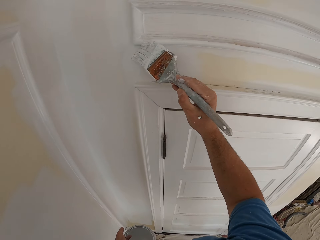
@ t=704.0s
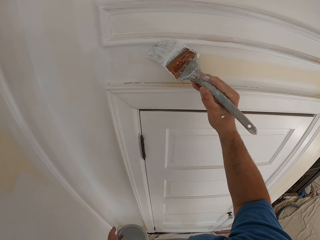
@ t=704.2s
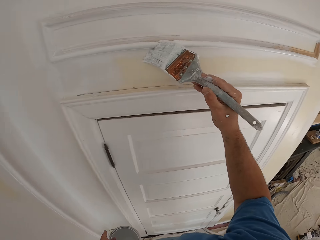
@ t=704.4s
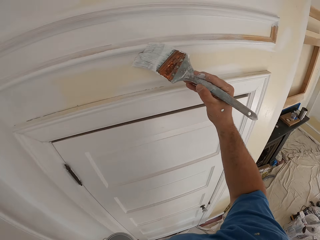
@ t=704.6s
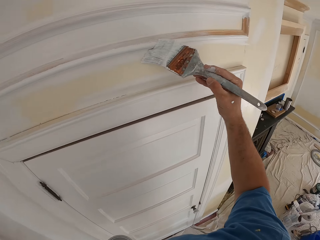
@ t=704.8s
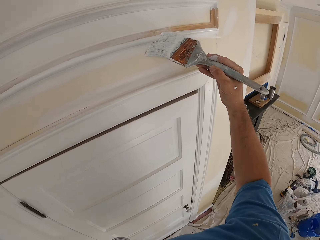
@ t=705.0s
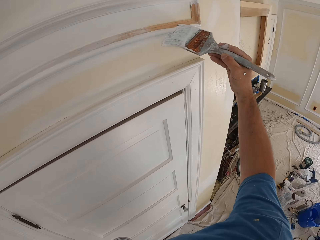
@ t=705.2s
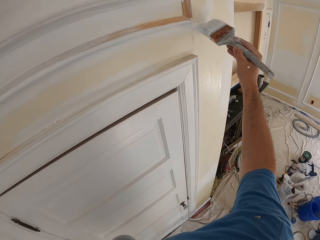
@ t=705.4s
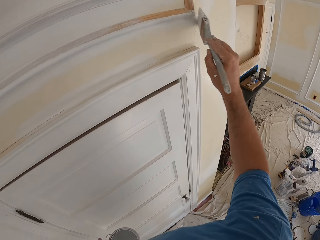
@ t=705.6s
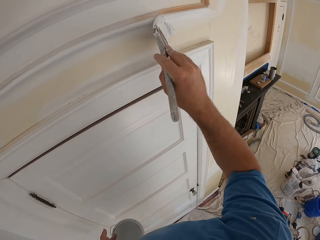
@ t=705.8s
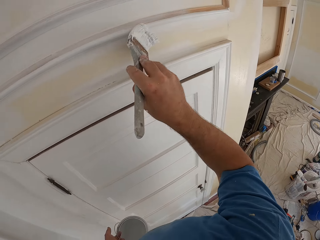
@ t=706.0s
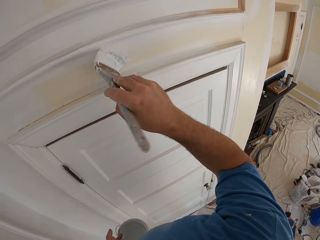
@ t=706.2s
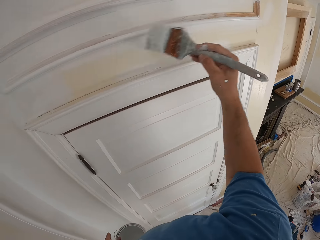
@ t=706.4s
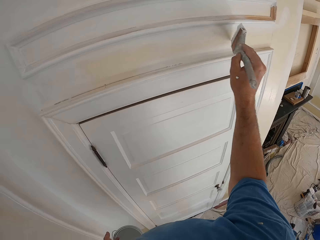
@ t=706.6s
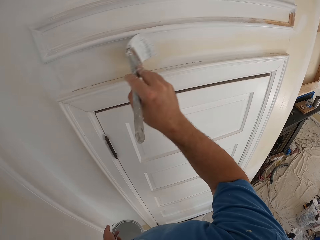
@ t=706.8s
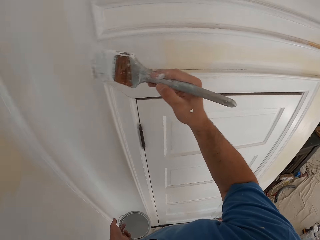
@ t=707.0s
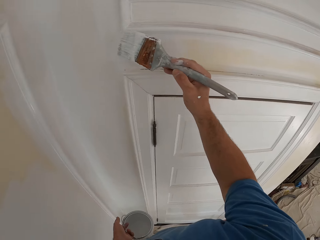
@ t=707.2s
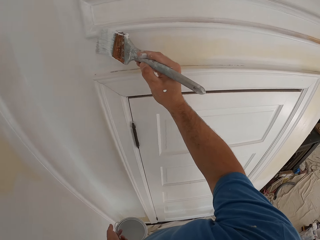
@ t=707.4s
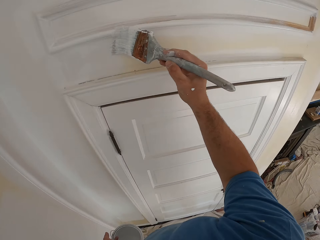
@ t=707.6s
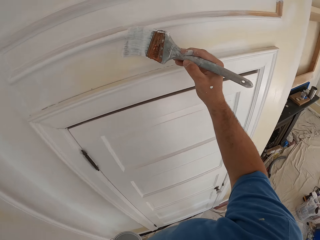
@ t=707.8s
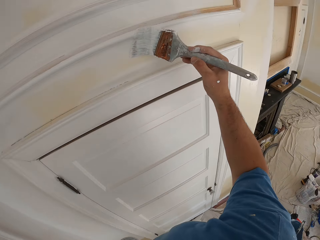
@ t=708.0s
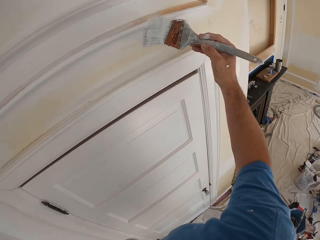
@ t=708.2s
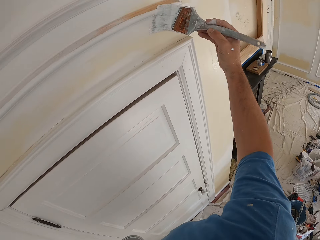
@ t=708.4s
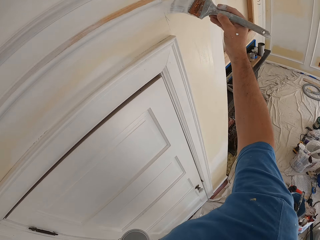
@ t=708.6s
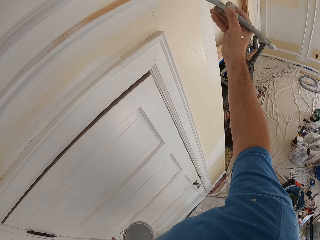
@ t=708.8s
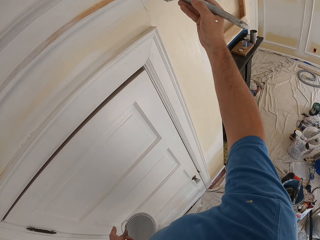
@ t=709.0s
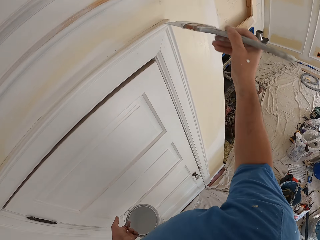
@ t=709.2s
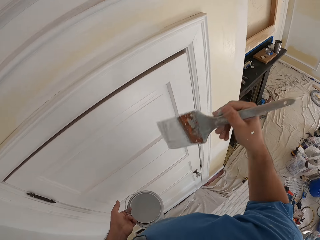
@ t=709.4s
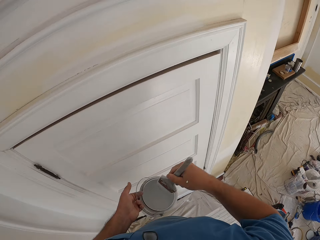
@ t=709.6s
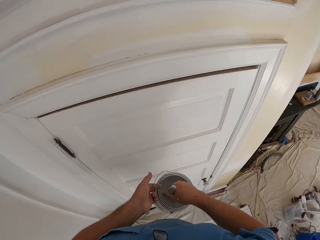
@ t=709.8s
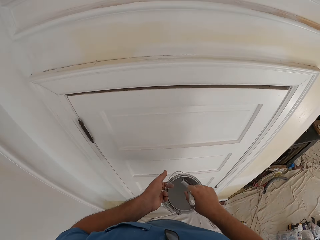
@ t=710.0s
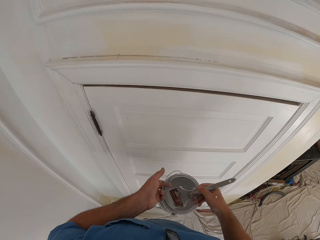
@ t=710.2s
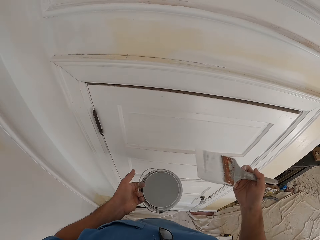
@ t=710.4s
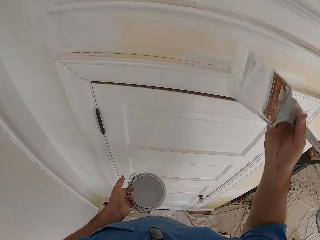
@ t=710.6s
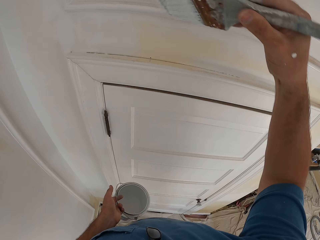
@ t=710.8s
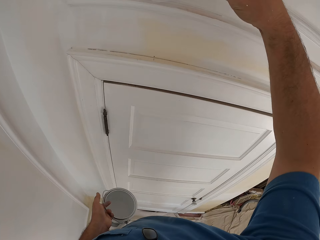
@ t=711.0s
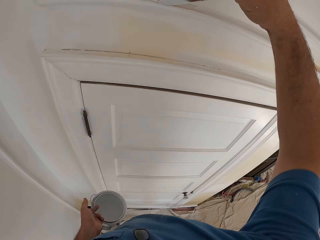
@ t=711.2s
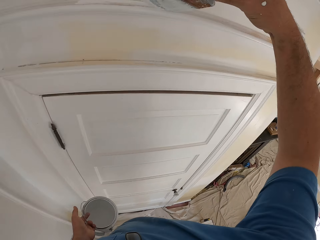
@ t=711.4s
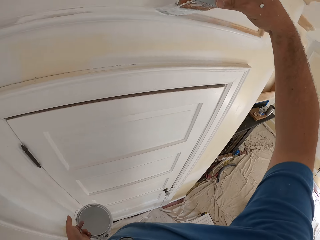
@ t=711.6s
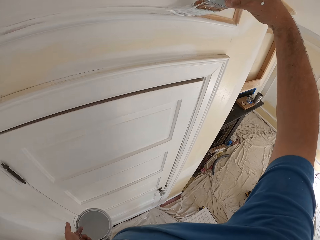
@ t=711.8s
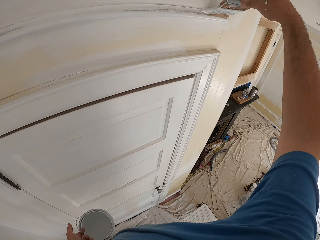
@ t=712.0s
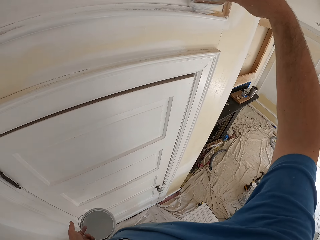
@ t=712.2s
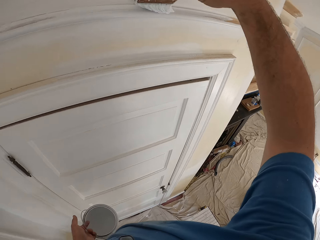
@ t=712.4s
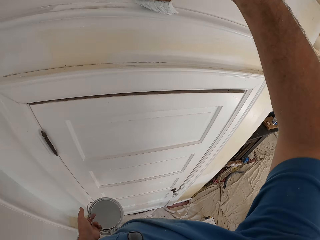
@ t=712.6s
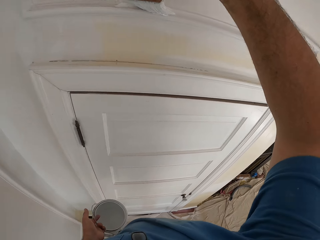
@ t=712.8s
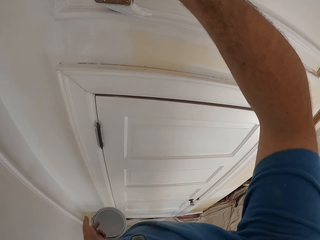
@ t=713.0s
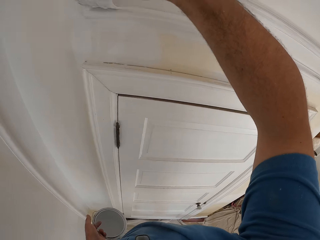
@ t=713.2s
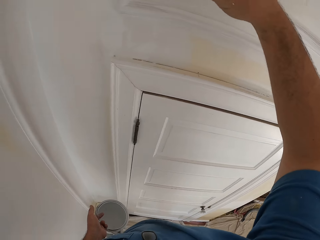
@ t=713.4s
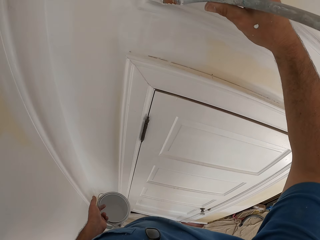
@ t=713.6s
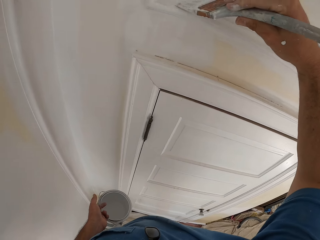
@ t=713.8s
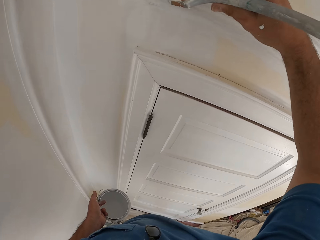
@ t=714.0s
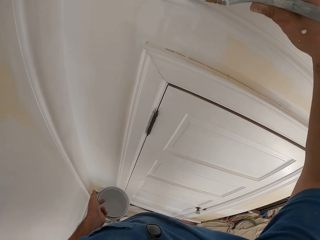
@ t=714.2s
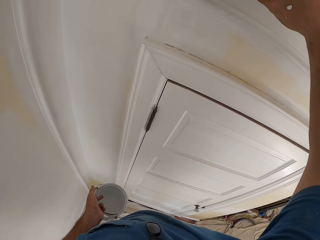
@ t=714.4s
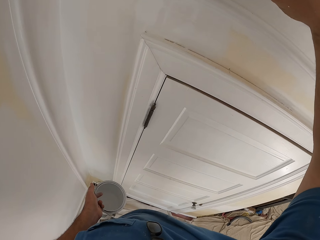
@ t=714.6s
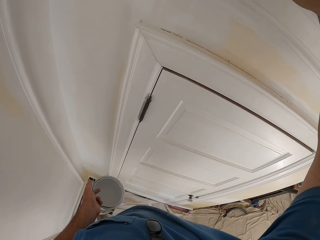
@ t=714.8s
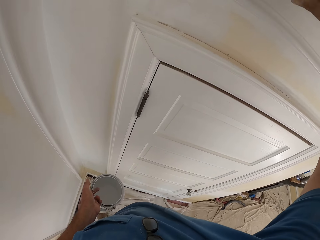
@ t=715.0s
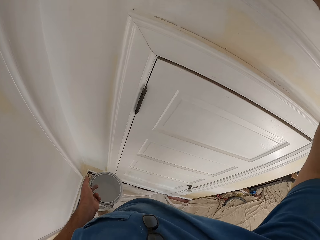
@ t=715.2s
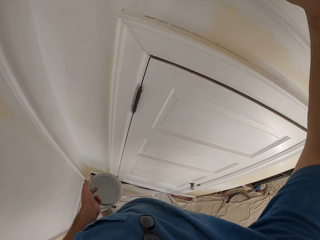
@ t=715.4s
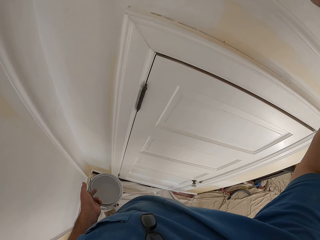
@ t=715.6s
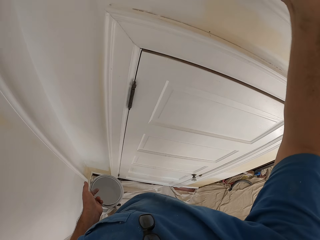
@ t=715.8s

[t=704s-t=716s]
The camera wearer dips the paint brush into the paint can. He removes the brush from the paint. He paints the room wall or door transom with the paint brush in his right hand.

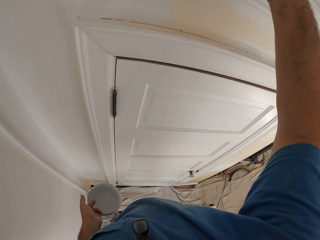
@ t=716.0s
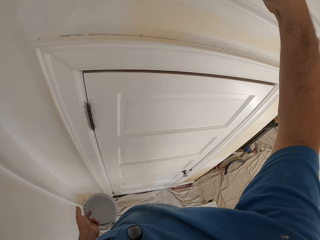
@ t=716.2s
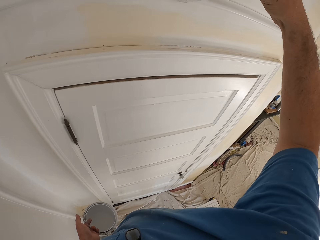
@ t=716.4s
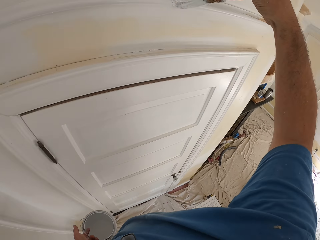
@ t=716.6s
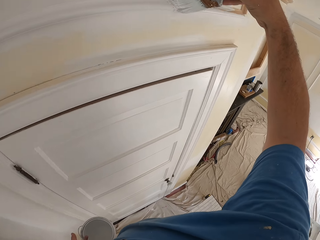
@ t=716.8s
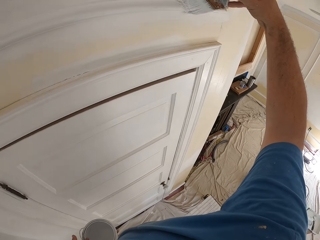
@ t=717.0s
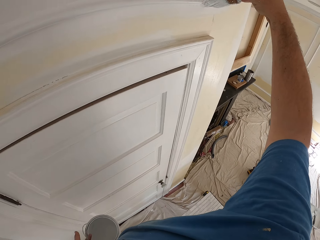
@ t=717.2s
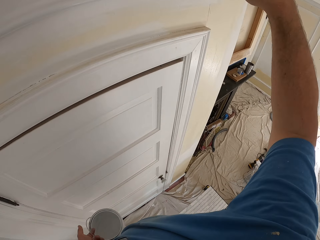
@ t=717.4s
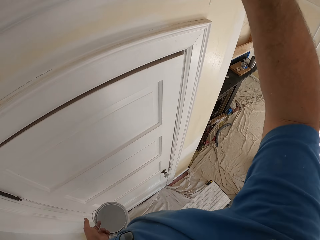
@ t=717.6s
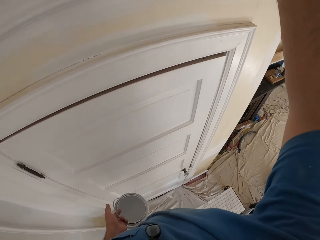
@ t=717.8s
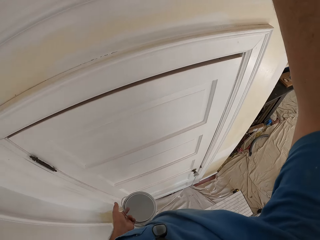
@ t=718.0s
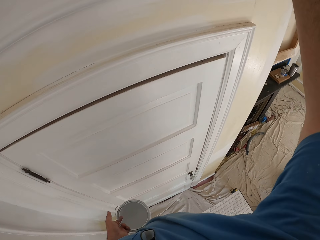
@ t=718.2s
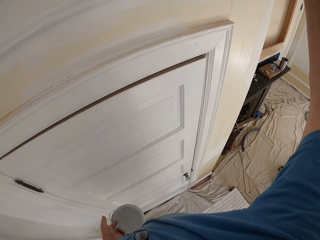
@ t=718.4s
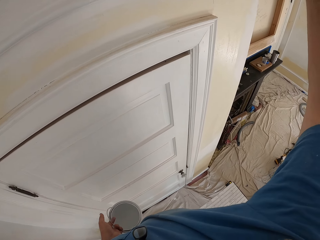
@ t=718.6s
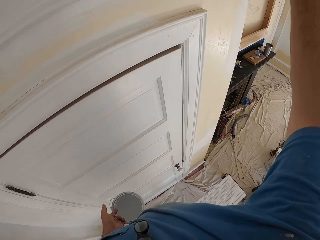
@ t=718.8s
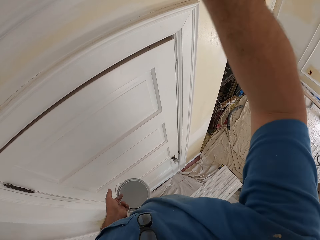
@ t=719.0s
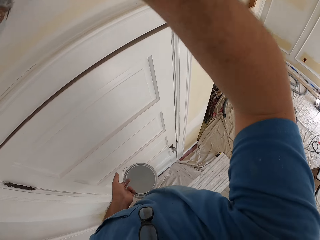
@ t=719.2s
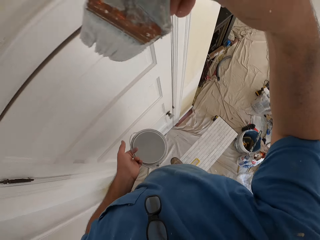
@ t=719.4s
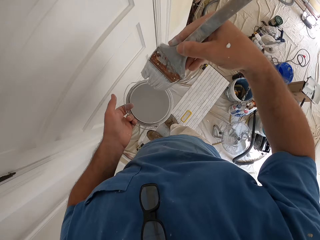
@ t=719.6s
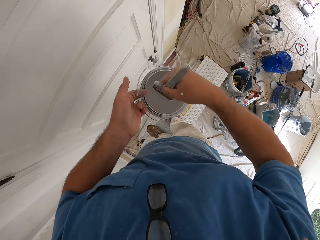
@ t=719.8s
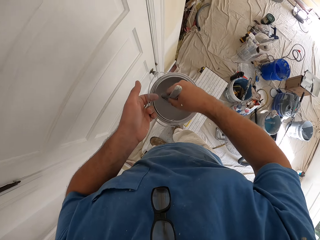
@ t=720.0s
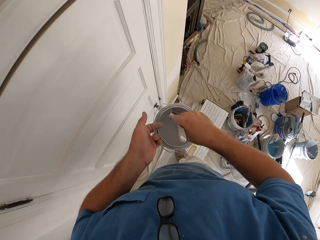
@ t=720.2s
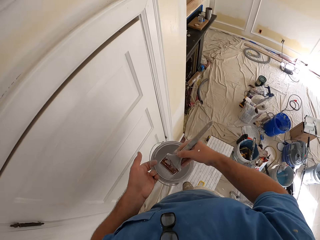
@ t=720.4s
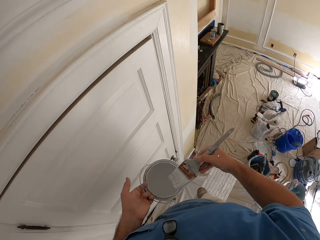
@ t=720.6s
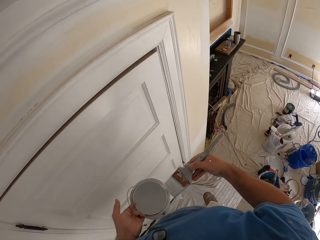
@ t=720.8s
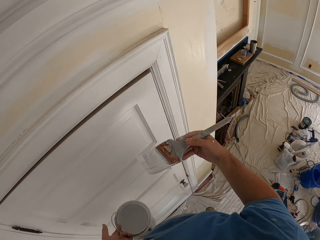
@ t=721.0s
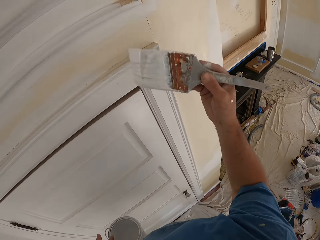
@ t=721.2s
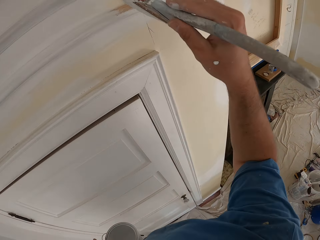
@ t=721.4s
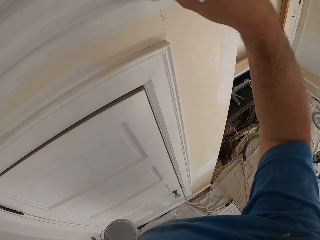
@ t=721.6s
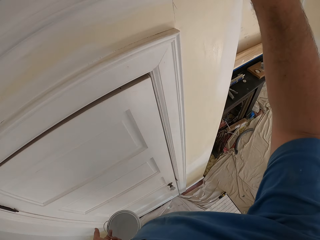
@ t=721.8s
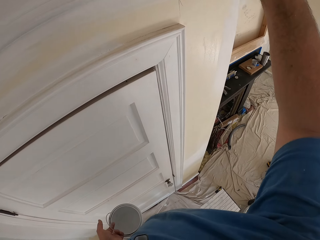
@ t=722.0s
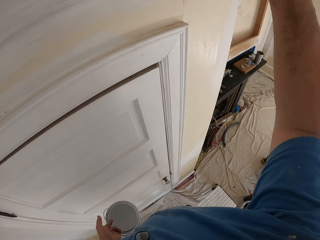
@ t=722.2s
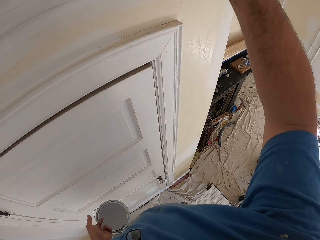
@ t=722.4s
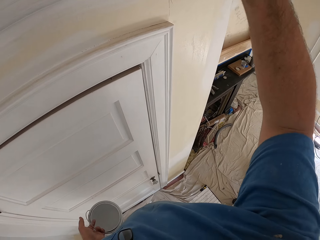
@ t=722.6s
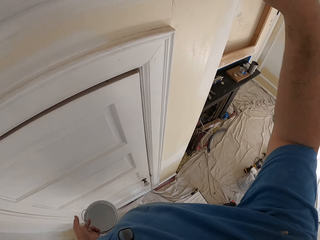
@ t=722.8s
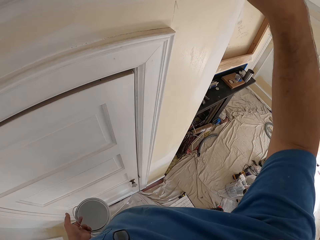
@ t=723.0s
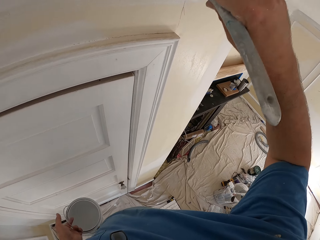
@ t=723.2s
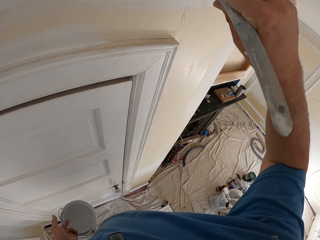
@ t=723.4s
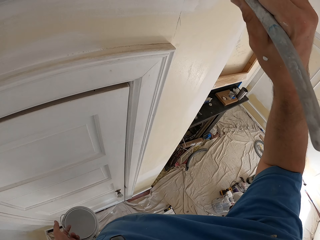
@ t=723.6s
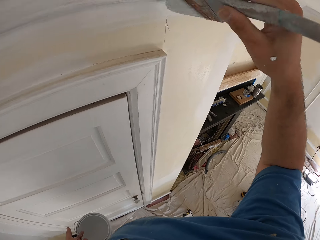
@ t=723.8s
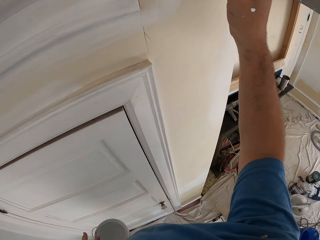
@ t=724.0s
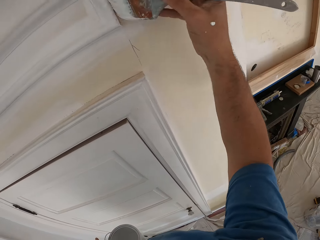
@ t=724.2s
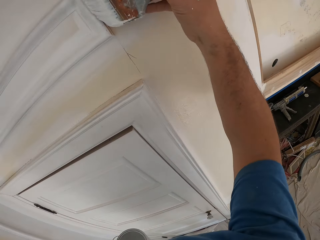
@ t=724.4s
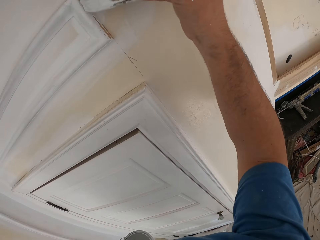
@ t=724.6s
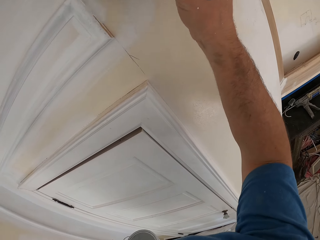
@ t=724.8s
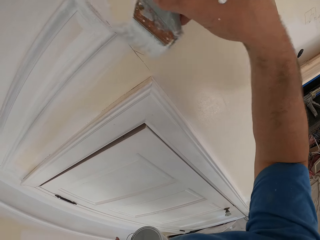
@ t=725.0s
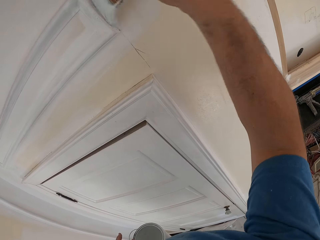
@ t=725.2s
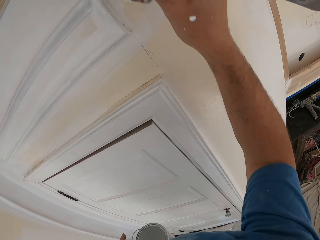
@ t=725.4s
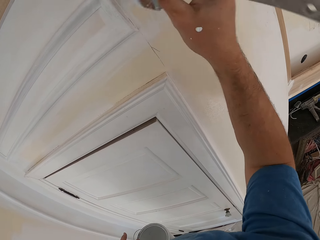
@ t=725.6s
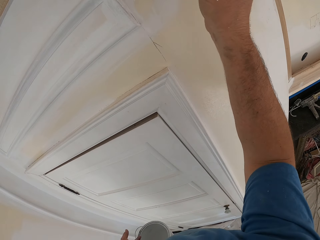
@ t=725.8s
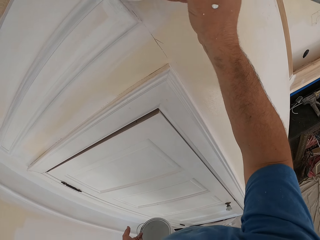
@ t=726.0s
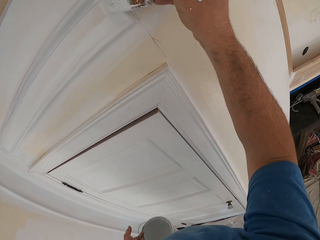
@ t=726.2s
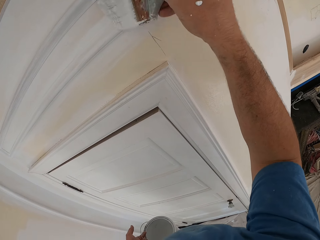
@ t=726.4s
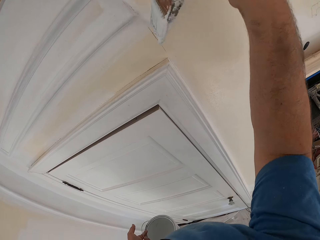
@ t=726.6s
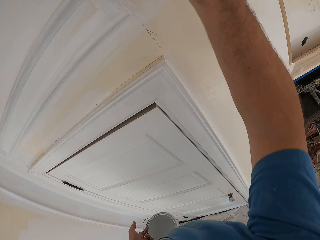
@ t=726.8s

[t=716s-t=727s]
The camera wearer dips the paint brush into the paint can. He removes the brush from the paint. He paints the room wall or door transom with the paint brush in his right hand.
